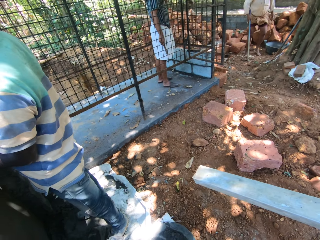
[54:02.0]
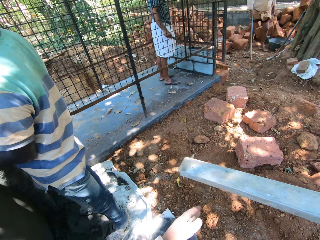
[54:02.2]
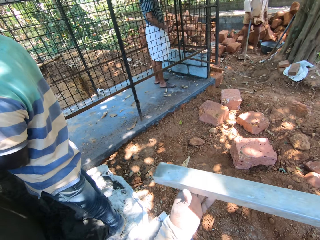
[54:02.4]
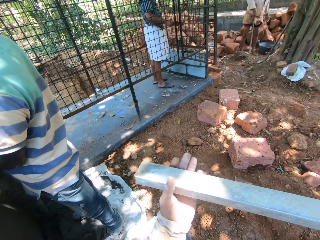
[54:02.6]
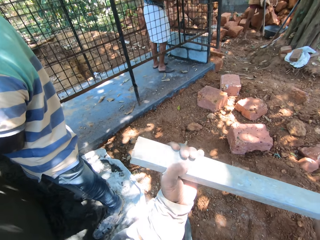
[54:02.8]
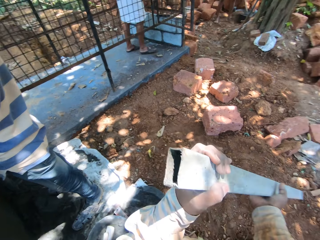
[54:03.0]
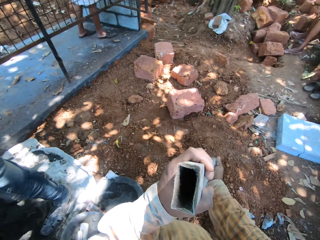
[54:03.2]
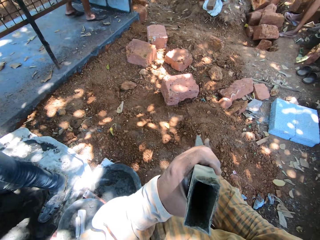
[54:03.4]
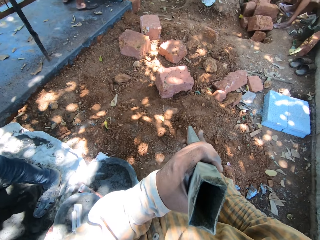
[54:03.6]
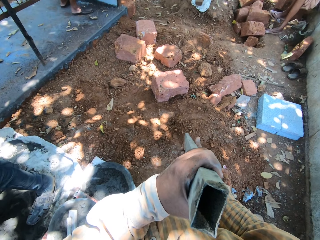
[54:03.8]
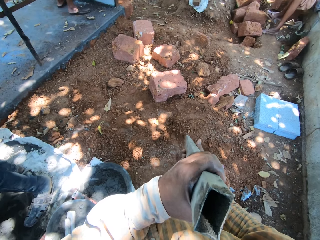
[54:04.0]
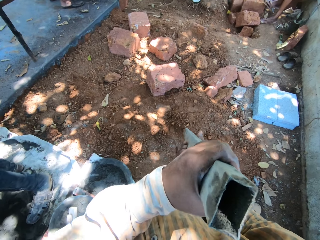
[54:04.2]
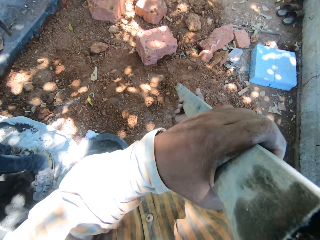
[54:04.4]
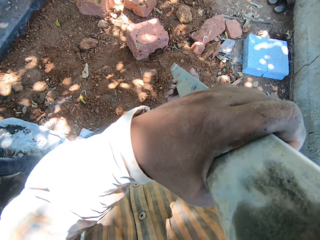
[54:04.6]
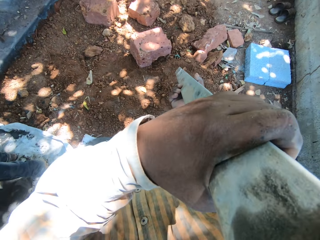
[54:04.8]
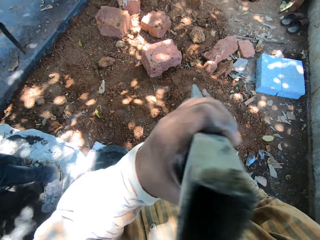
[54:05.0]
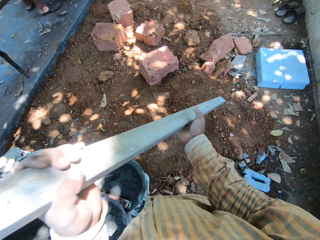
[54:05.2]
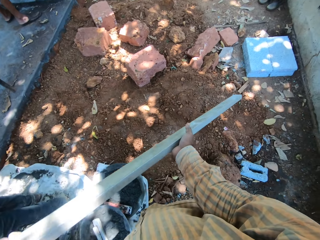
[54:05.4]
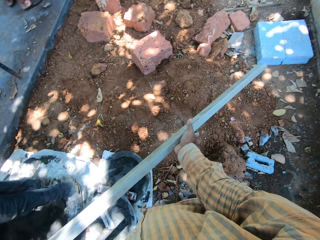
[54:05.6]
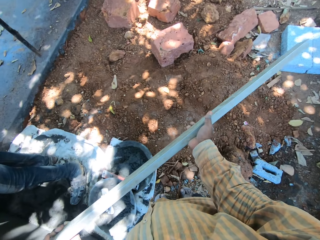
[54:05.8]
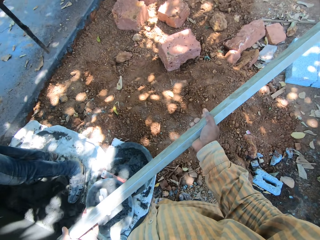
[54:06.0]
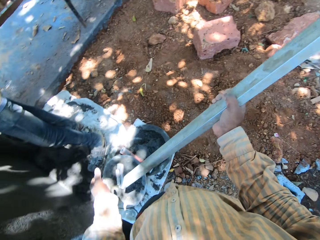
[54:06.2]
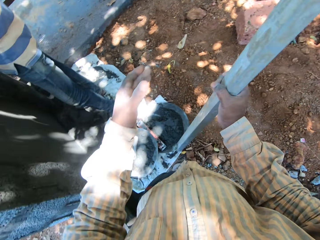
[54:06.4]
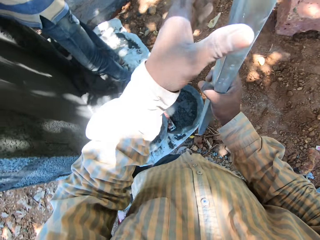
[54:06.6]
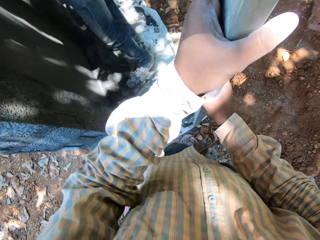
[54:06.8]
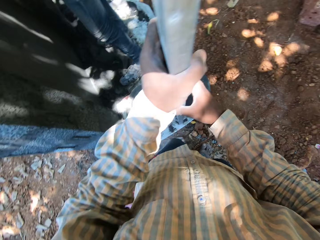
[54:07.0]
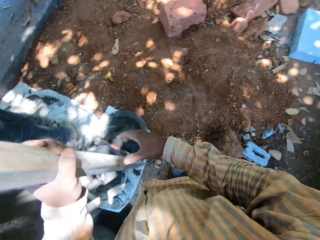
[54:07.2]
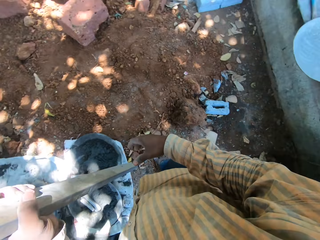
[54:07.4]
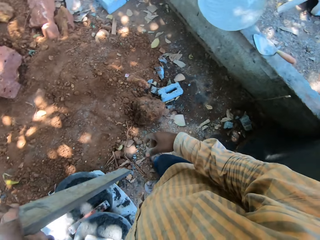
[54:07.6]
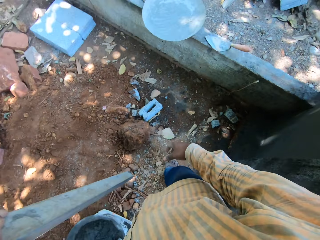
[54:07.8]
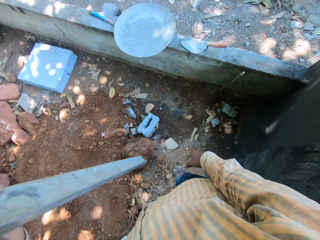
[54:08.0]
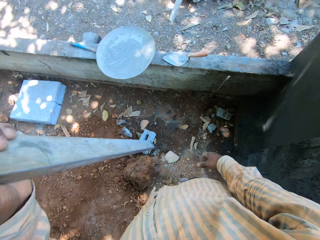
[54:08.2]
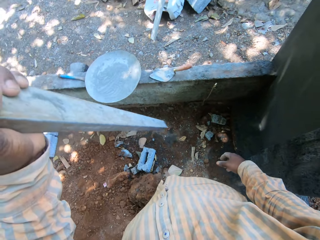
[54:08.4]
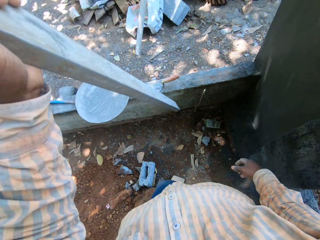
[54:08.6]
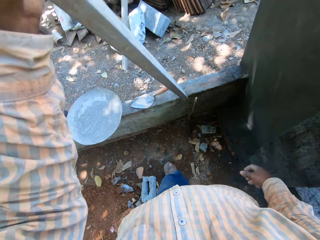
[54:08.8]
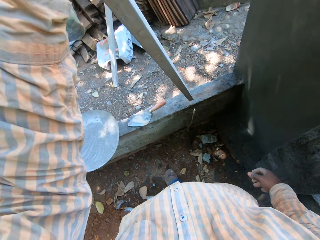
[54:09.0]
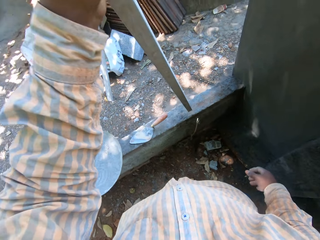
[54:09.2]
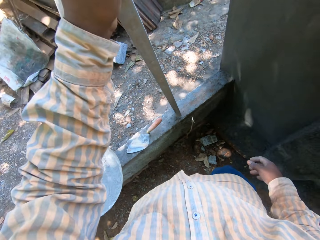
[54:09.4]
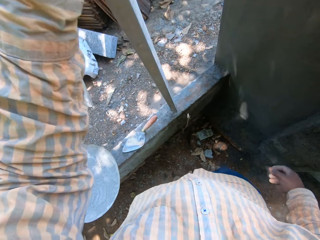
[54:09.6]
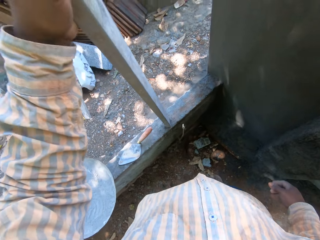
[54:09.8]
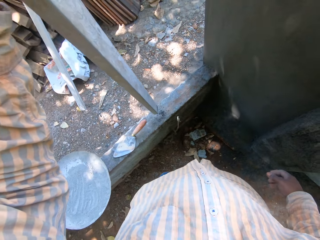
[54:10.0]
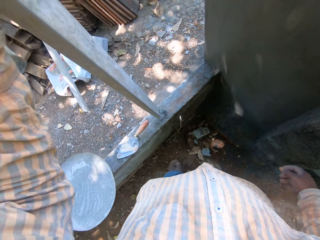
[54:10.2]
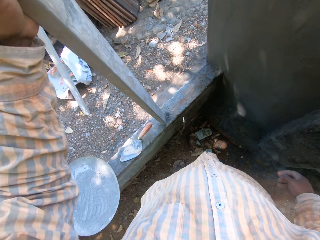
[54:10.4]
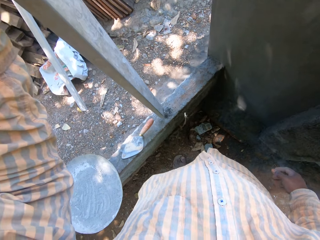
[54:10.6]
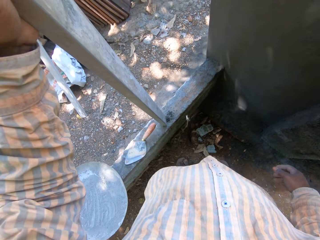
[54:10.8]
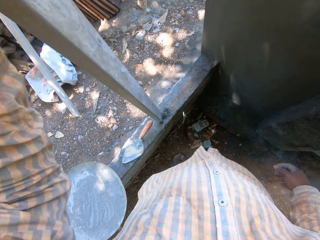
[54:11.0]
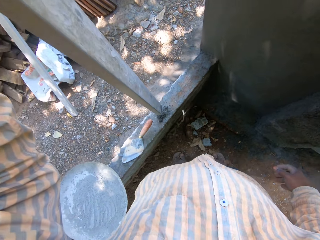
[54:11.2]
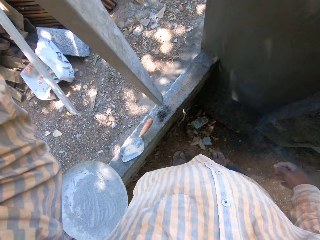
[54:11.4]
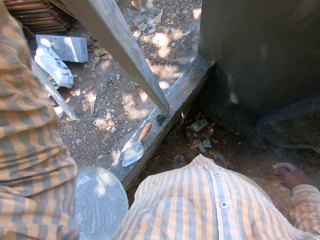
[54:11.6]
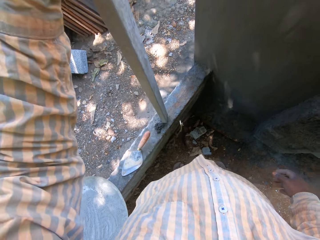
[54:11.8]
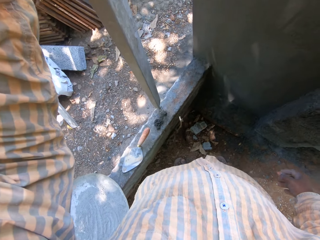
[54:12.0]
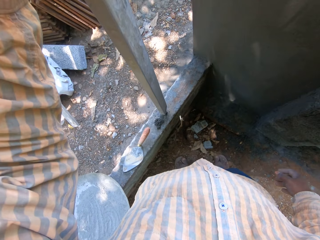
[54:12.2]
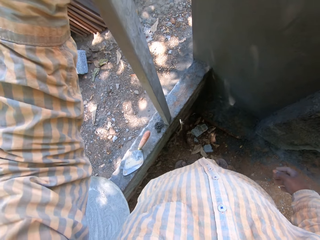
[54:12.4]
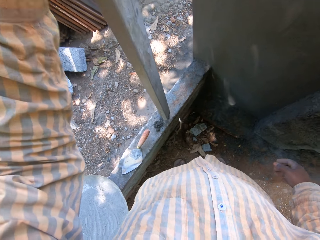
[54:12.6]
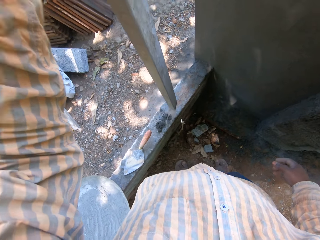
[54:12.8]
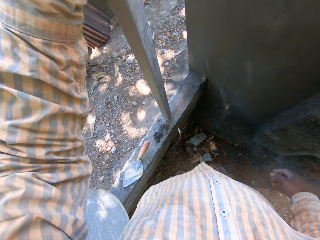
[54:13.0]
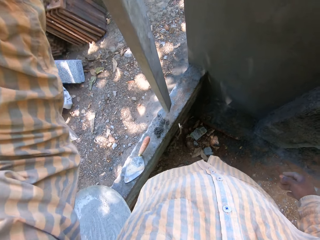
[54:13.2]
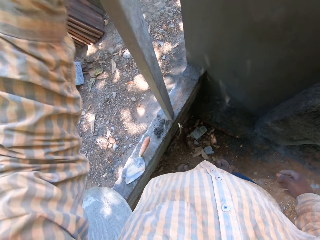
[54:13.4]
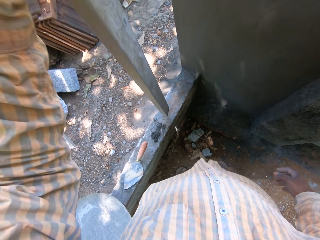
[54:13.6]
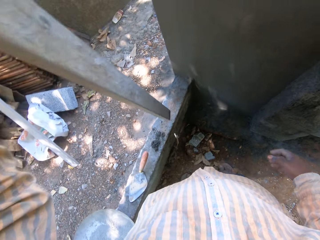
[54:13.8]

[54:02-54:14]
The camera wearer places his left hand on the metal rod in his right hand. A man lifts the hoe from the ground with his right hand. The camera wearer lifts the metal rod in both hands. He turns the metal rod in both hands. He places his left hand on the metal rod in his right hand. He hits the metal rod on the pavement with his left hand.

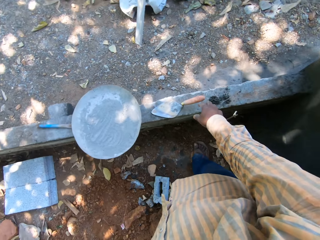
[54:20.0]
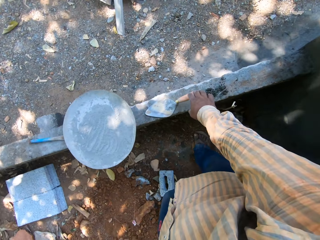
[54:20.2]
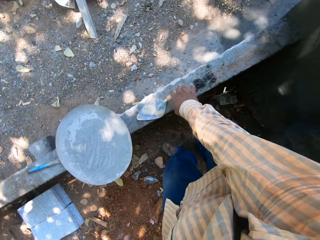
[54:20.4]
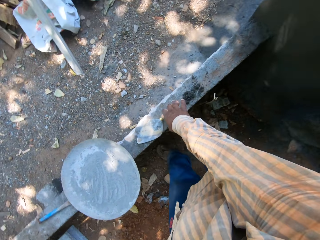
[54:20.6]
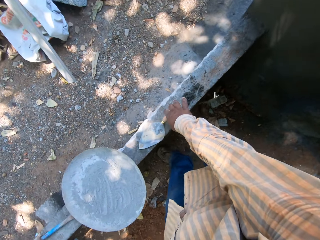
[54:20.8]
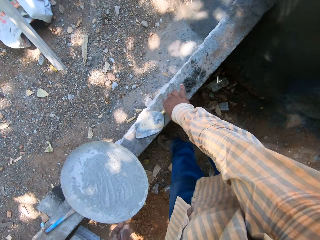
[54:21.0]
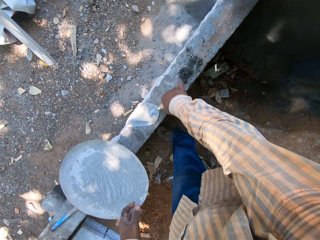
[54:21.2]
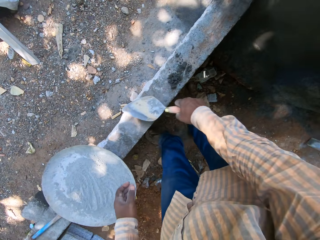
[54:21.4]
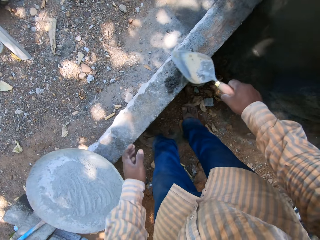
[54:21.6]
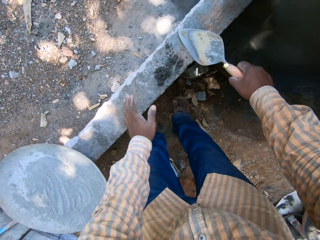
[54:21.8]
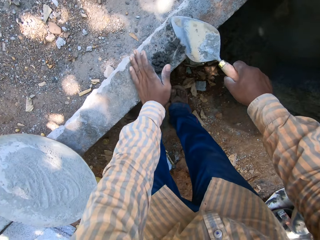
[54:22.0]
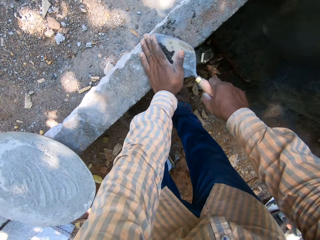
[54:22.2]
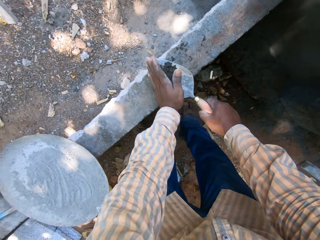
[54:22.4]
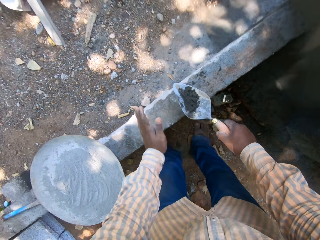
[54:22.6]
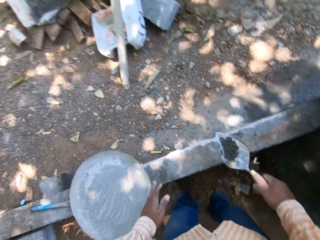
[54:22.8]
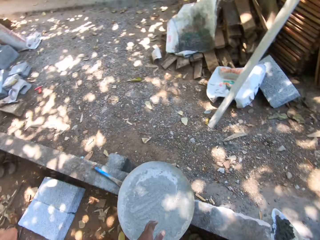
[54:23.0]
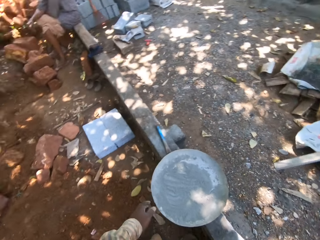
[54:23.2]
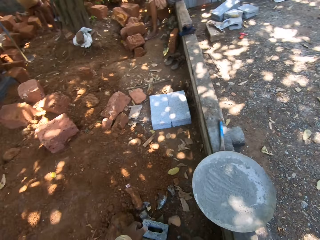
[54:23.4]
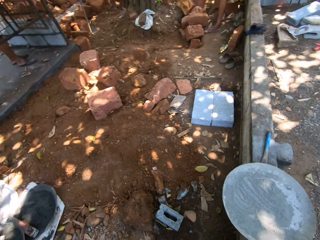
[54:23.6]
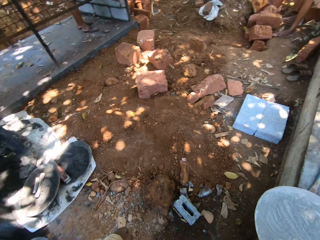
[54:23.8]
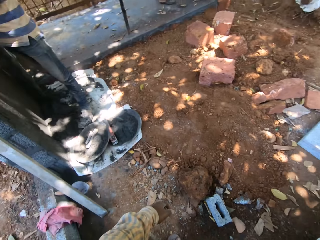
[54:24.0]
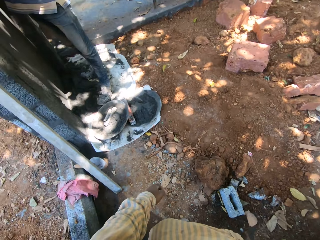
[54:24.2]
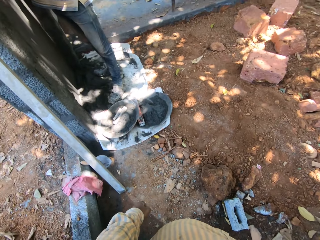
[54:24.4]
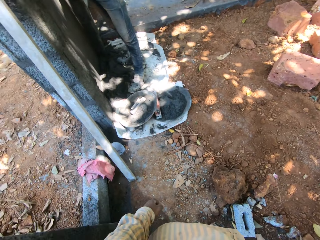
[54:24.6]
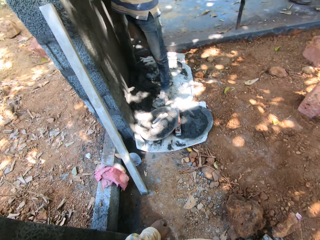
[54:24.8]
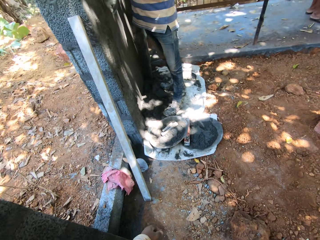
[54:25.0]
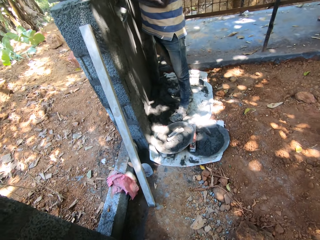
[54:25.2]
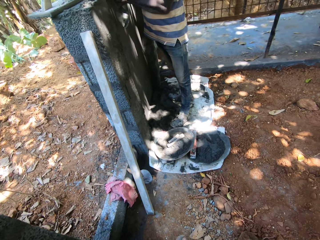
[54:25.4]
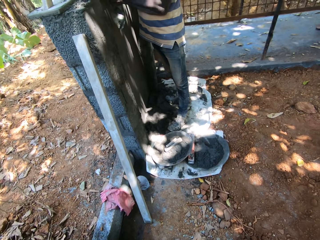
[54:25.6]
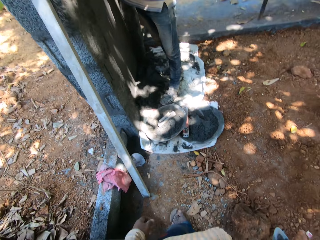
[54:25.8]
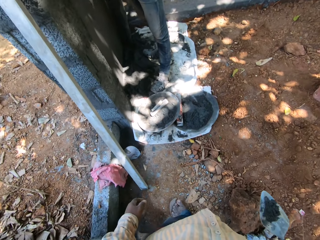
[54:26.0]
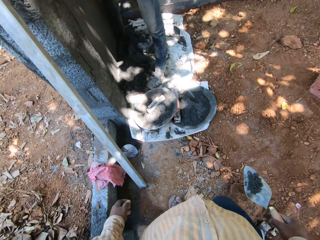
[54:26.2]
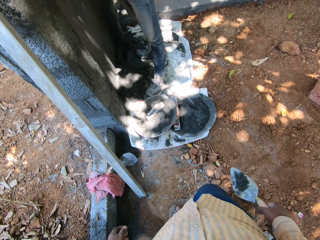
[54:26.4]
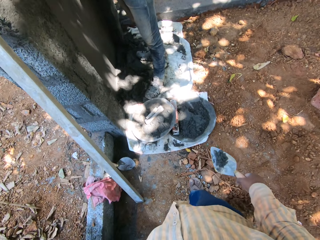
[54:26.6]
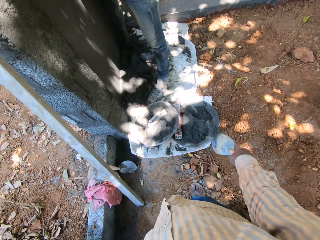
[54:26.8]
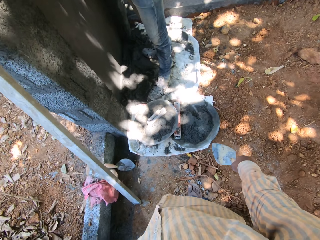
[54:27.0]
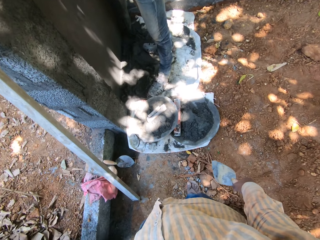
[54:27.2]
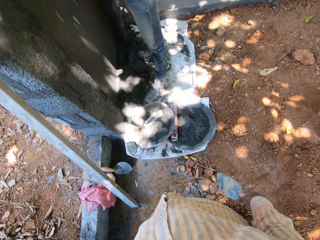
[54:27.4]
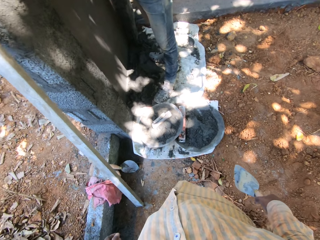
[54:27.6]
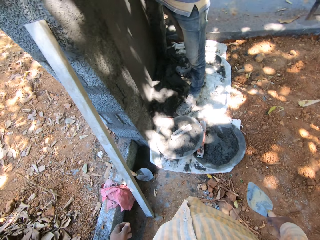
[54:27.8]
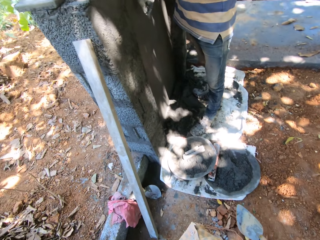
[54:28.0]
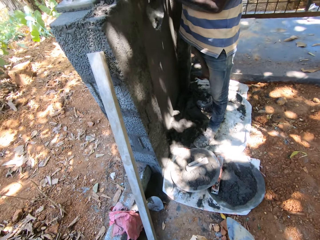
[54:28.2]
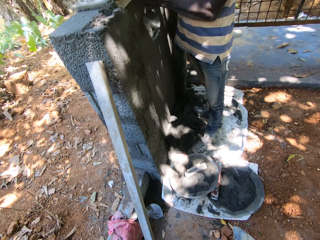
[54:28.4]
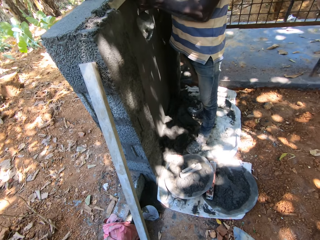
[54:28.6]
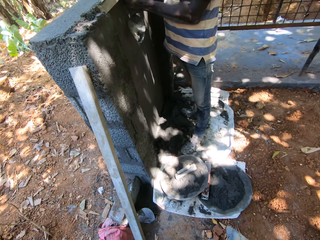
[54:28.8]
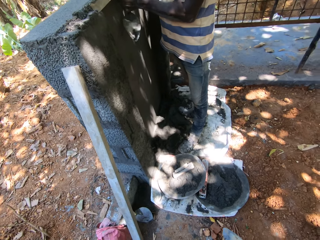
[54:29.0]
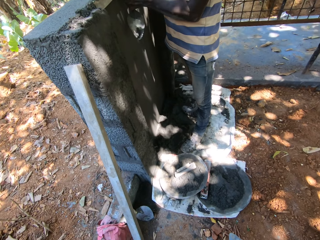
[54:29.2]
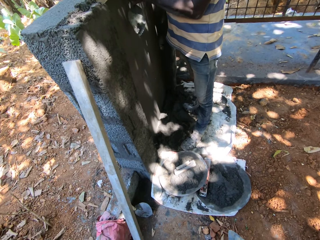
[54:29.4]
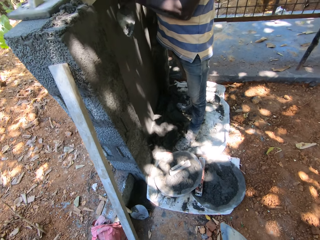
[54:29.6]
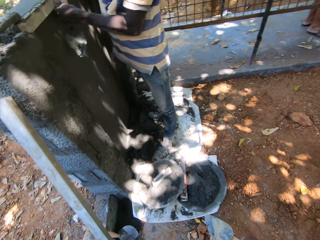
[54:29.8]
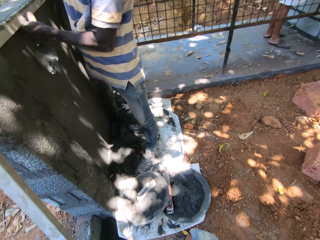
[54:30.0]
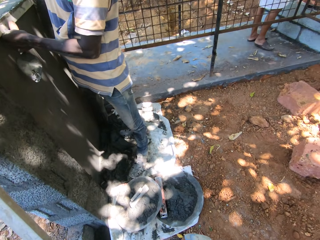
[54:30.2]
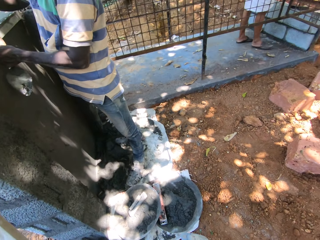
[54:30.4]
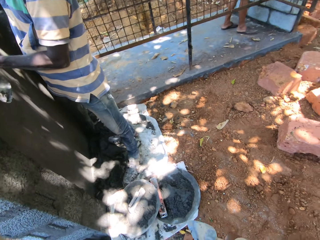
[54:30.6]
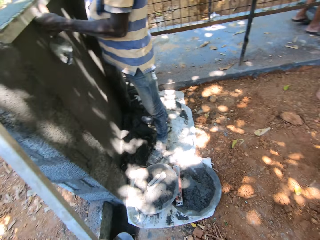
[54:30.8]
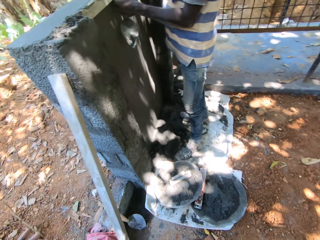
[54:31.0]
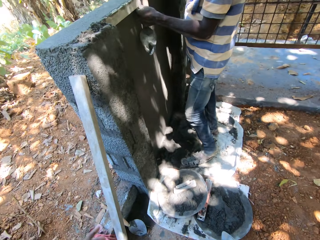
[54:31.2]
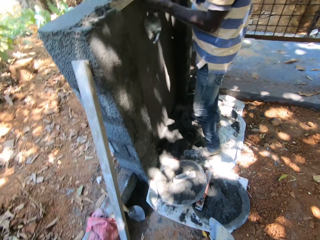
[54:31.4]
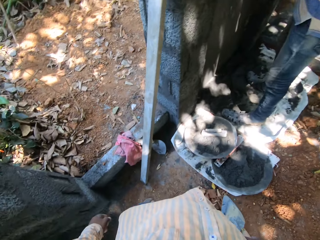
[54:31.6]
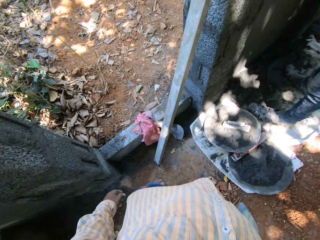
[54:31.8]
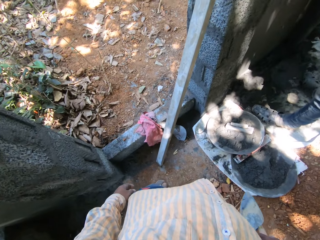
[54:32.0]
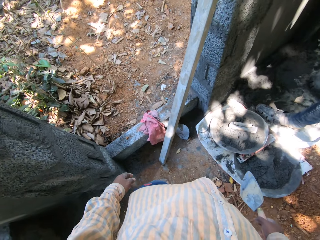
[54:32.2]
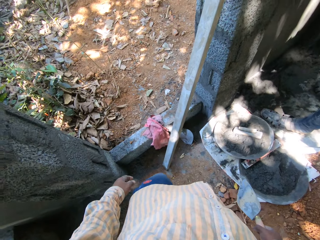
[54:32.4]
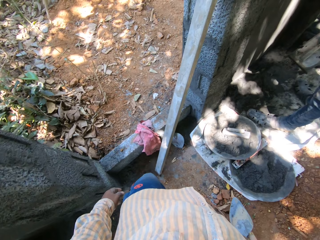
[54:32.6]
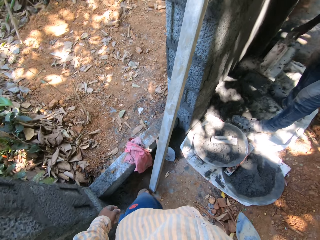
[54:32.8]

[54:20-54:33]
The camera wearer picks up a trowel from the block with his right hand. He packs some concrete mix from the block onto the trowel in his right hand with his left hand. He pours the concrete mix from the trowel in his right hand in a head pan on the ground. A man plasters a wall with a wooden float in his right hand.
